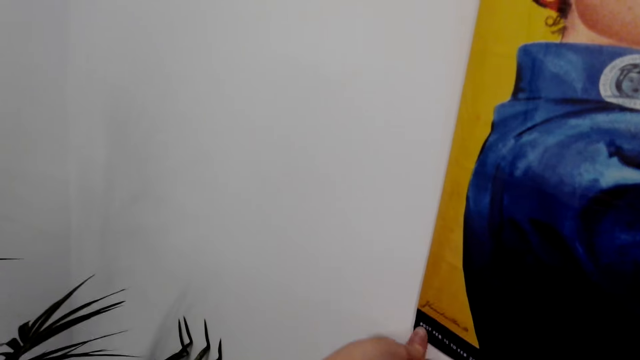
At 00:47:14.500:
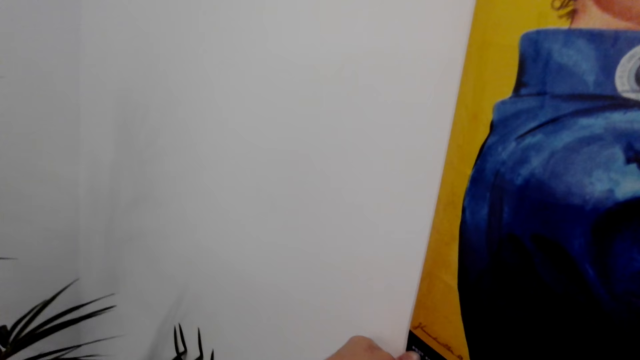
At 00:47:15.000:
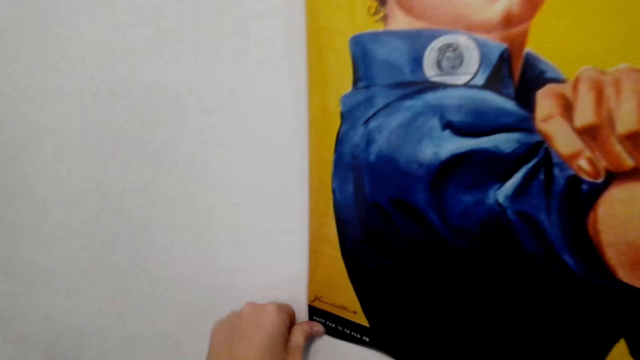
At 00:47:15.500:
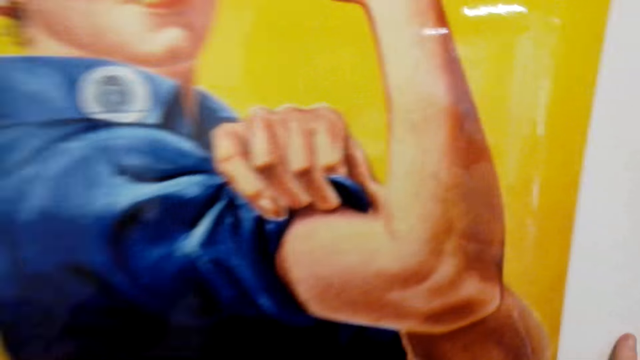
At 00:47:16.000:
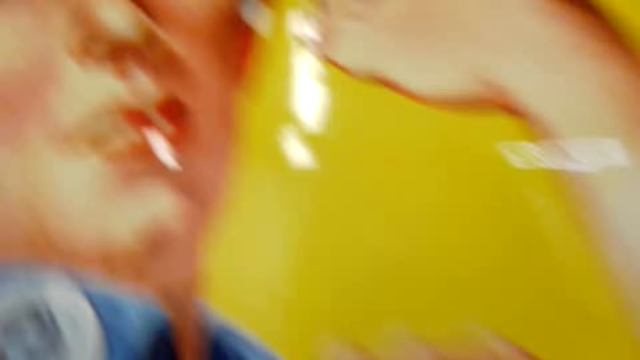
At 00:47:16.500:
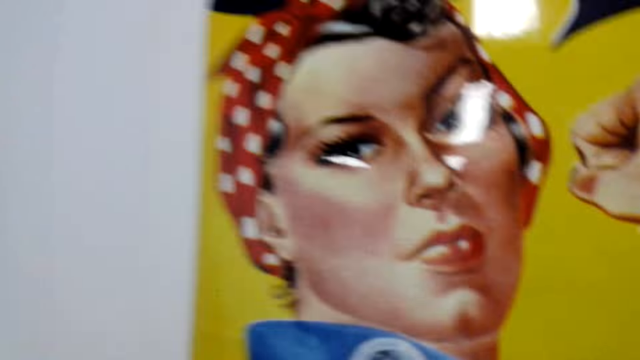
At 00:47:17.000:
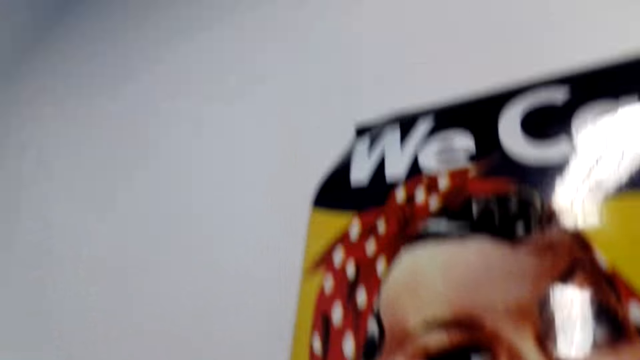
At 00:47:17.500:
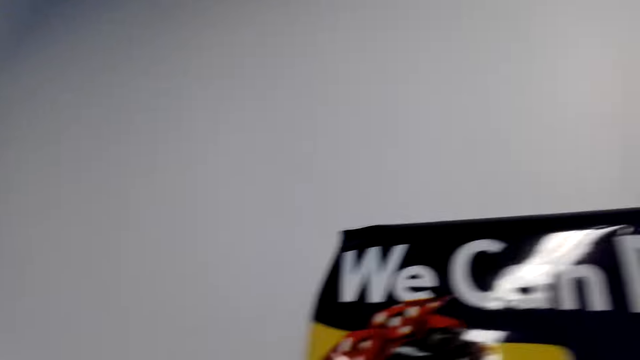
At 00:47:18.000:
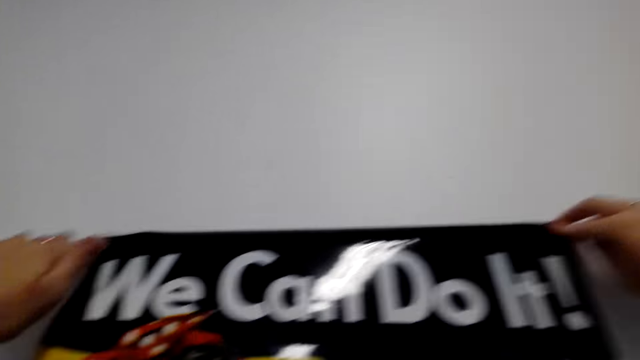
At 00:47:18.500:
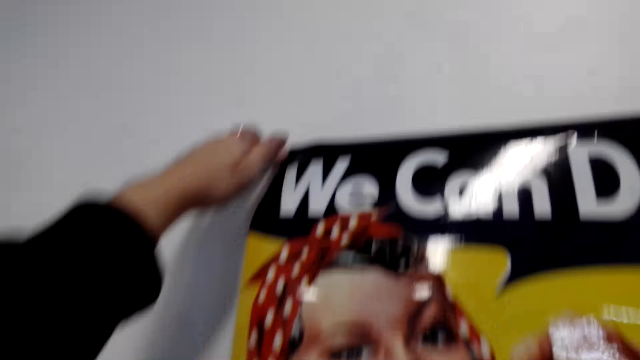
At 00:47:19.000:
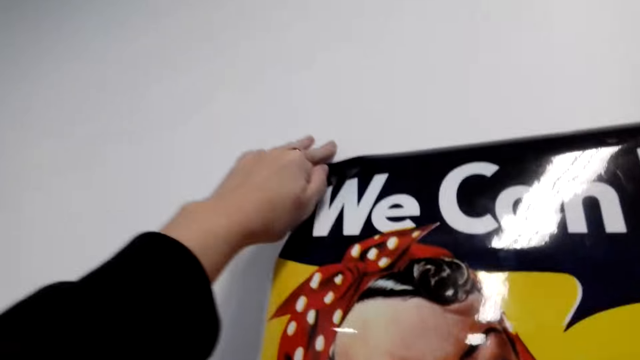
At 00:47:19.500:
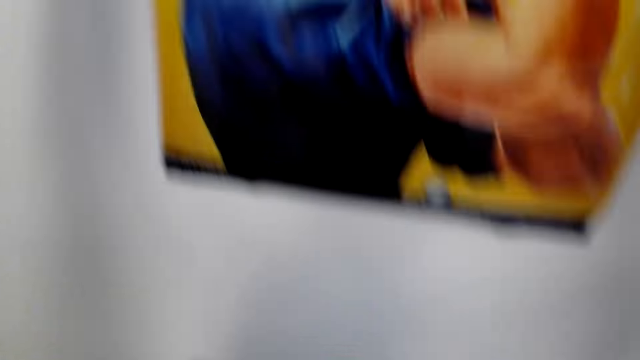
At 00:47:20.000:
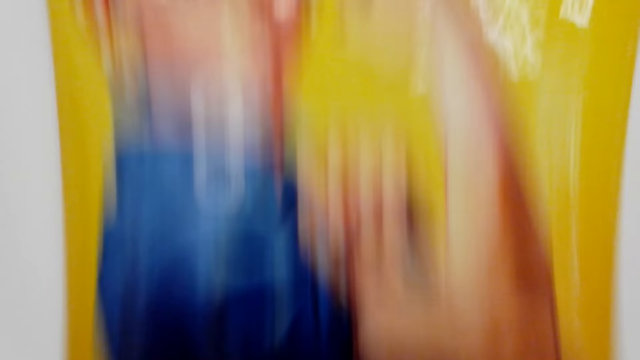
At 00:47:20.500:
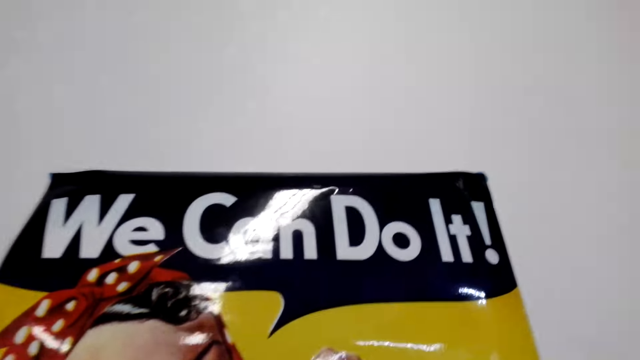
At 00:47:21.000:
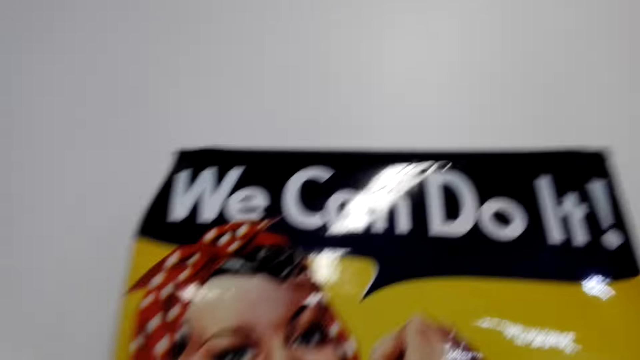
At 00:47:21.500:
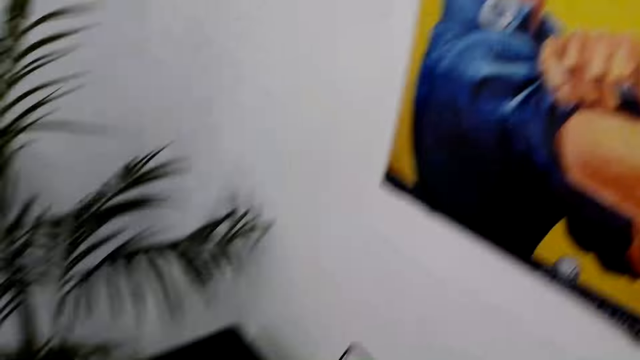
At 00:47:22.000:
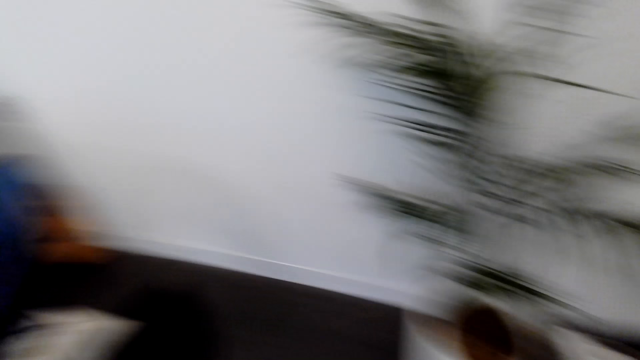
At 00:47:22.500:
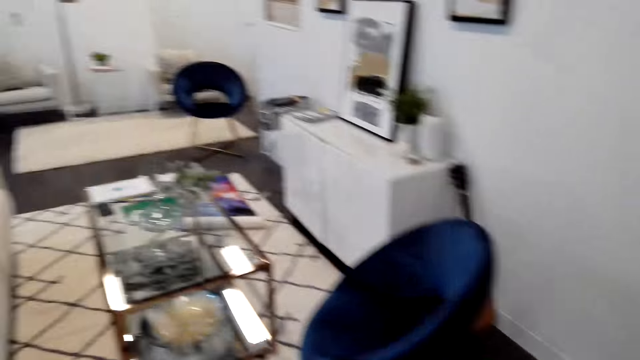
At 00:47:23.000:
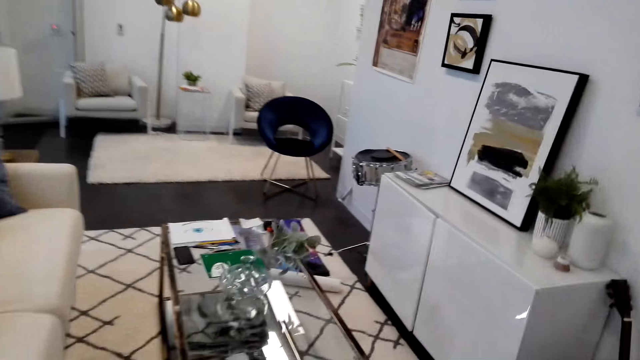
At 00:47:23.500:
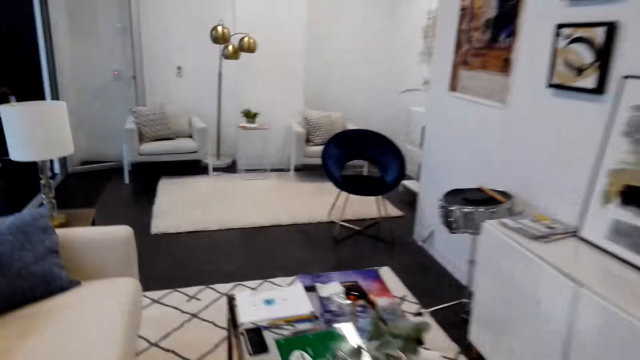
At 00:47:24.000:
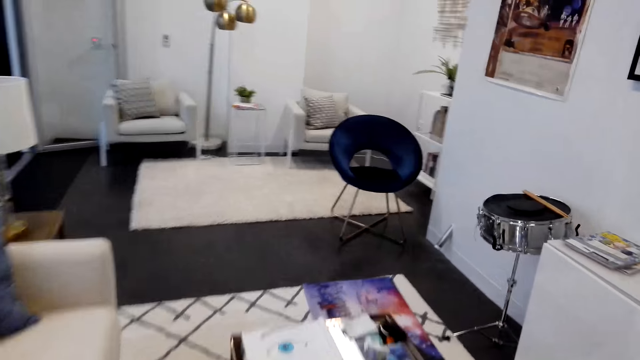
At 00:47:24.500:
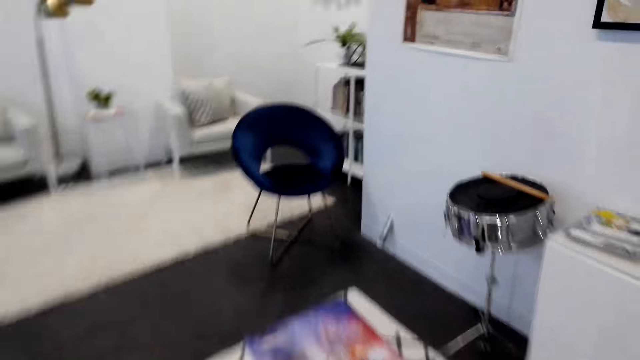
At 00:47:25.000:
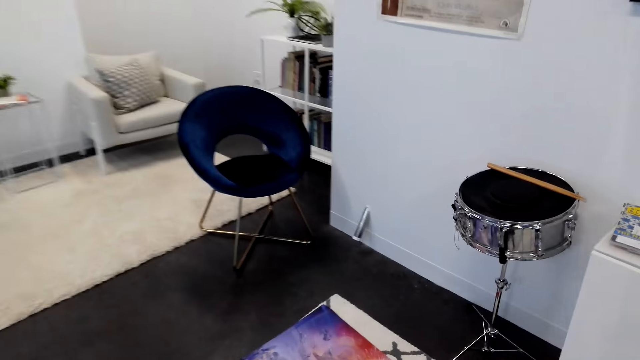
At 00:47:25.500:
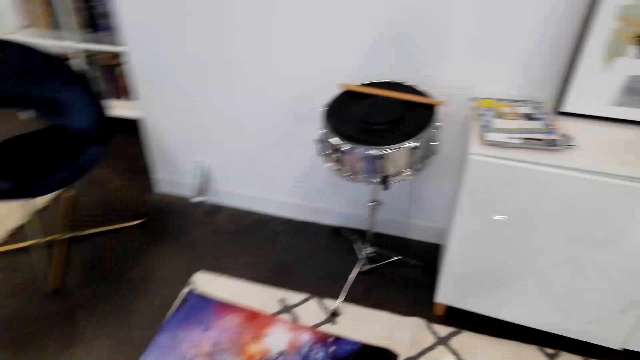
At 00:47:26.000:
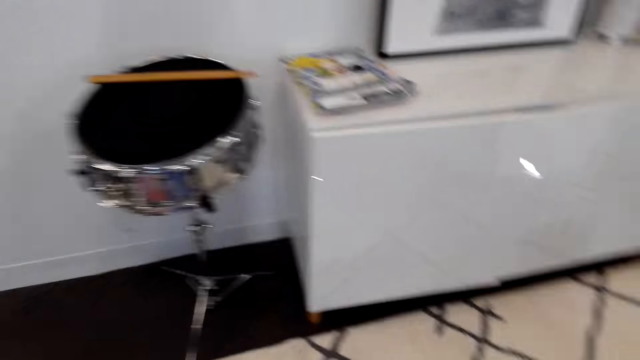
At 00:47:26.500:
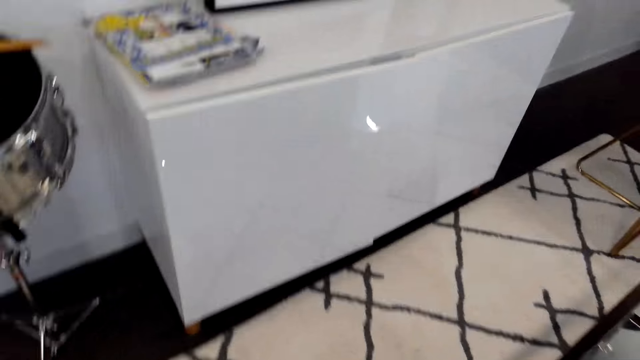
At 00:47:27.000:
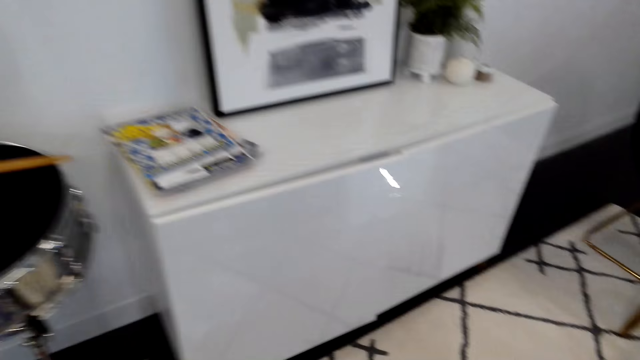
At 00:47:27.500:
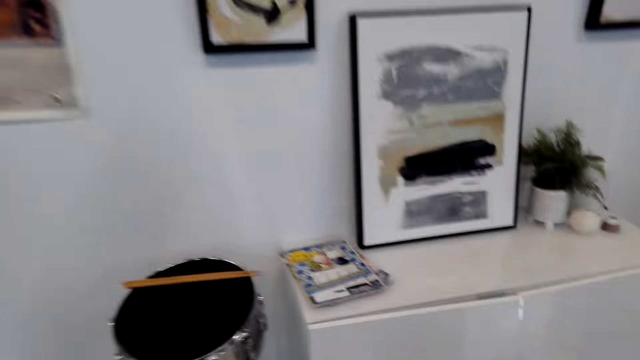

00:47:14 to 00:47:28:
The camera wearer tapes the wall art on the wall. They turn around the living room. They walk towards the table. They walk around the room.

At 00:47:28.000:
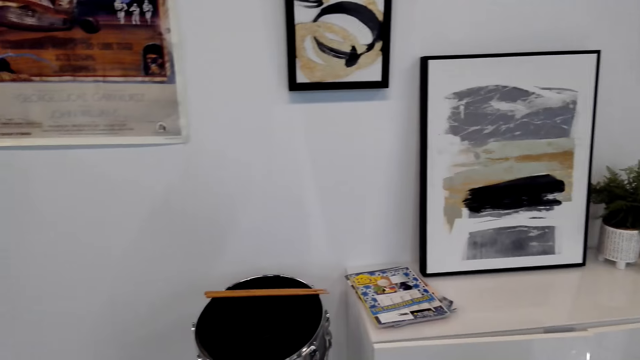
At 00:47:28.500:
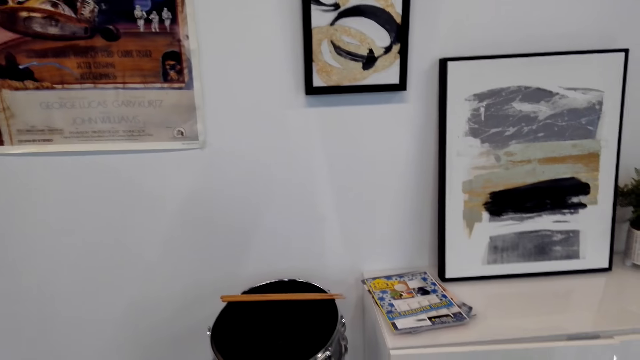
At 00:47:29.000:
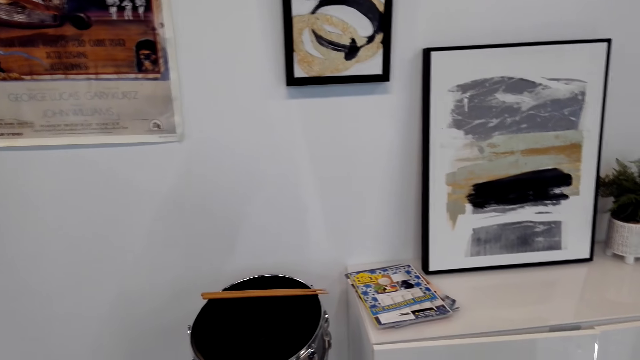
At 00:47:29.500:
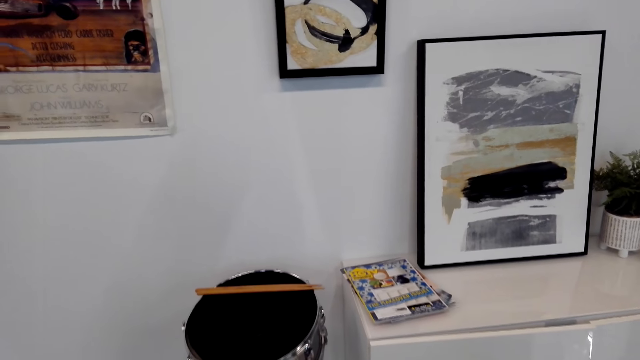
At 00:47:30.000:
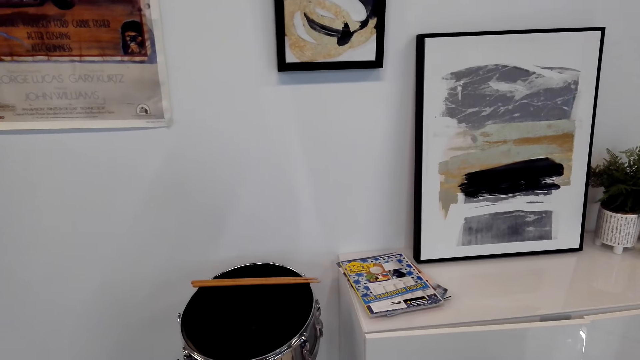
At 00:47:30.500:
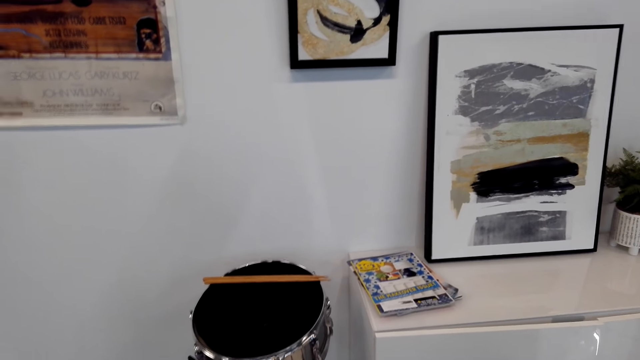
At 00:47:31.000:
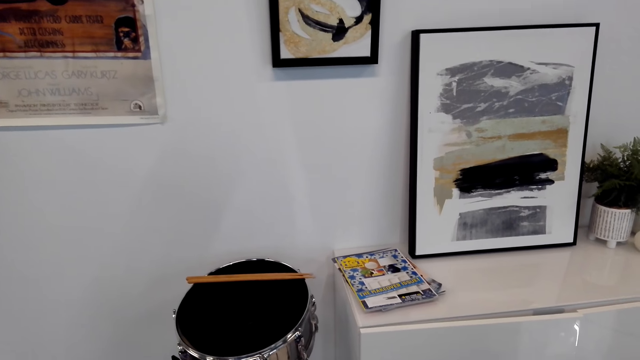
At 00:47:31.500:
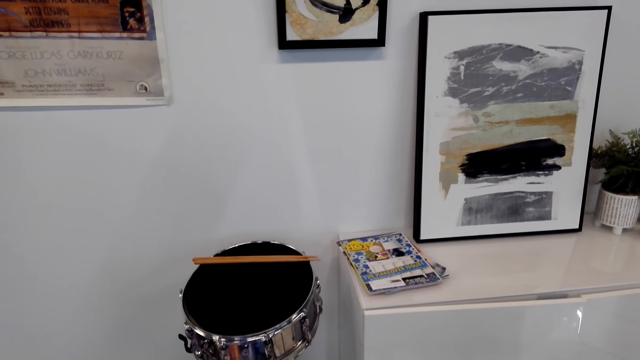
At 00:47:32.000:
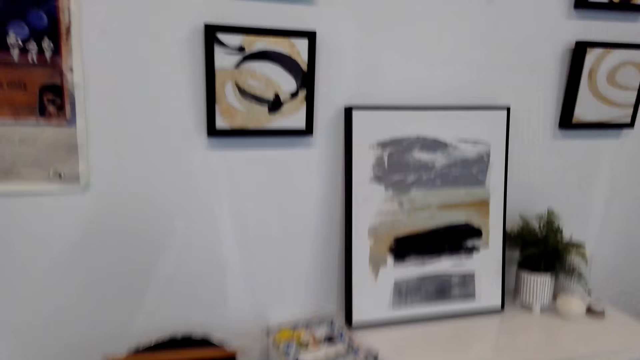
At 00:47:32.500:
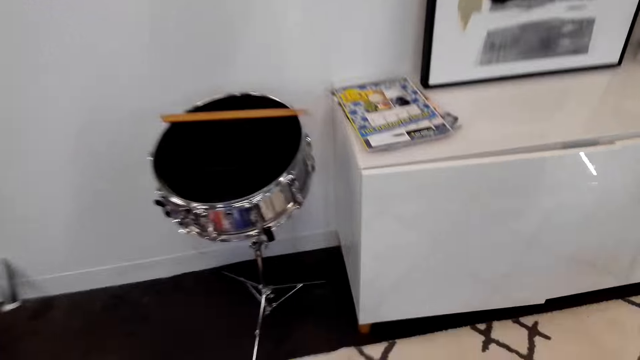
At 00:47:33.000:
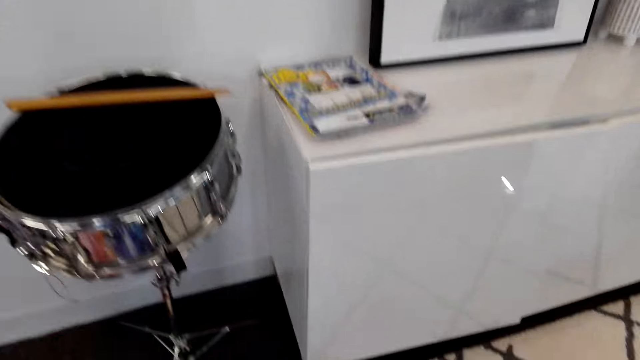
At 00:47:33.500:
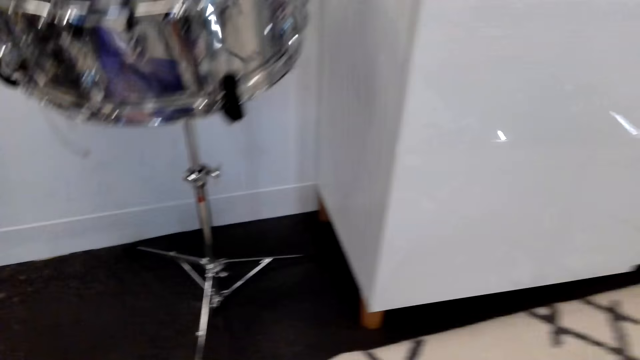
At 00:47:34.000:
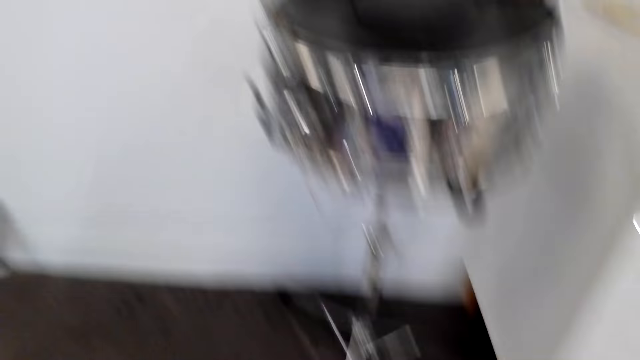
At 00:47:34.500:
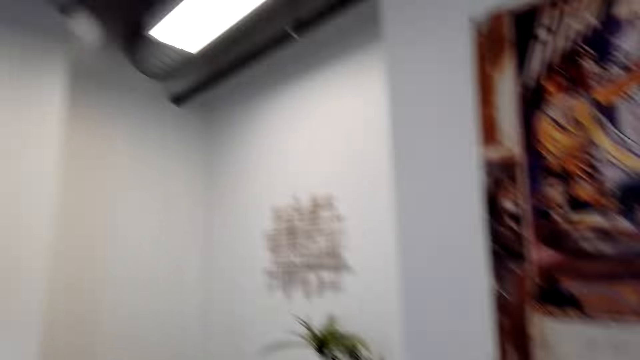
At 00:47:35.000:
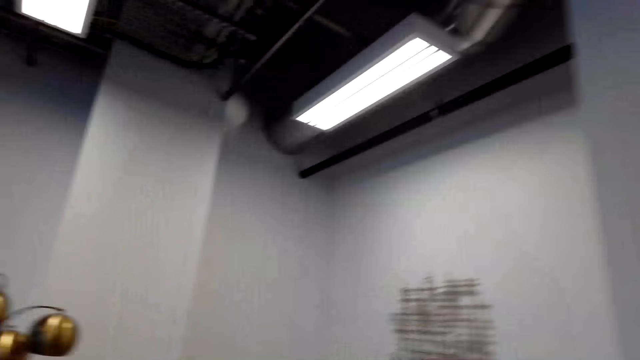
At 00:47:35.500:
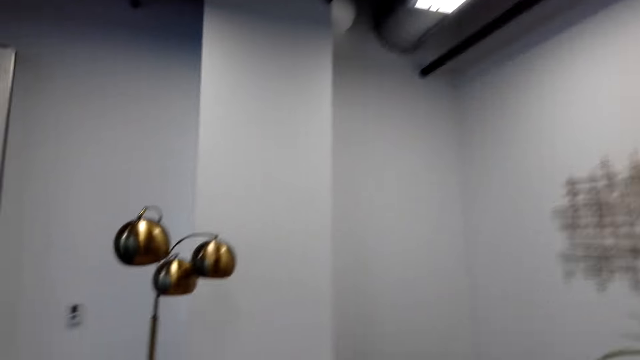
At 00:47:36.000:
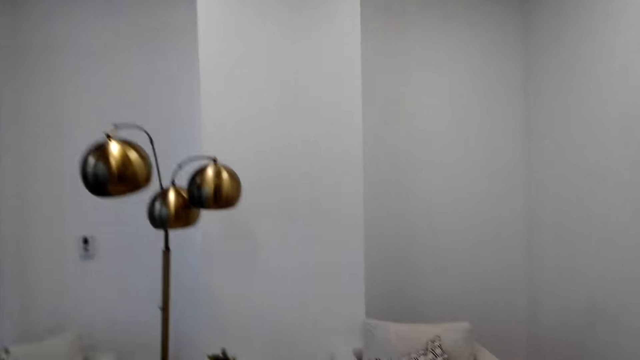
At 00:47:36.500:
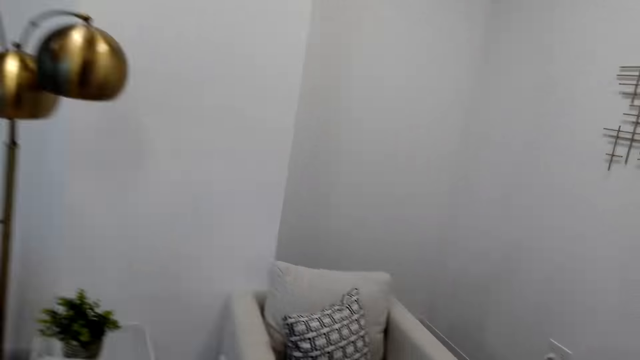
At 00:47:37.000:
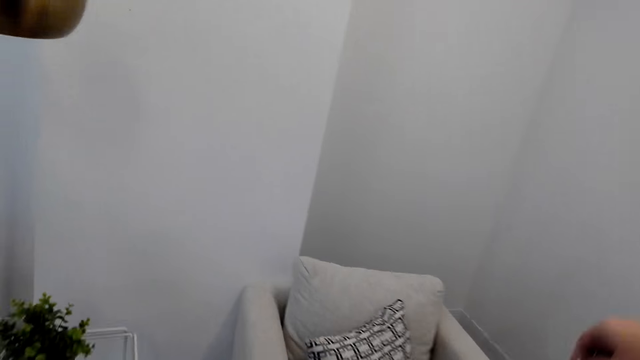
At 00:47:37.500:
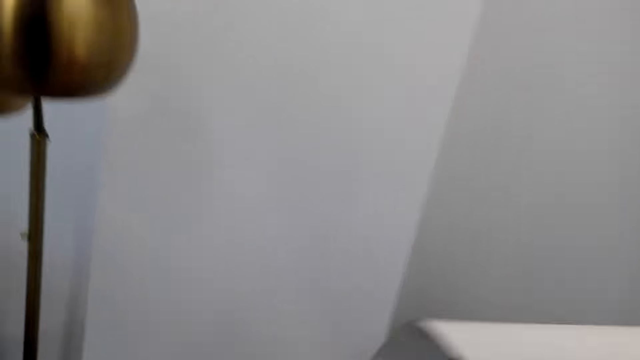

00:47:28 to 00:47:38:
The camera wearer bends towards the floor. They turn around the room. They walk towards the wall. They pick up the wallpaper from the table with the right hand.
